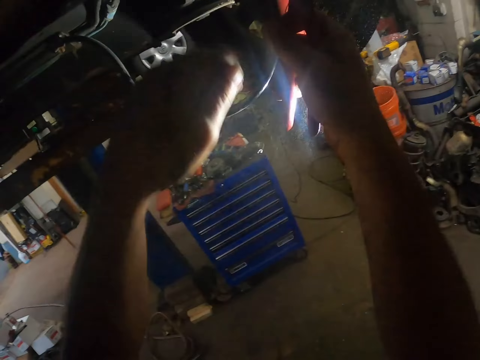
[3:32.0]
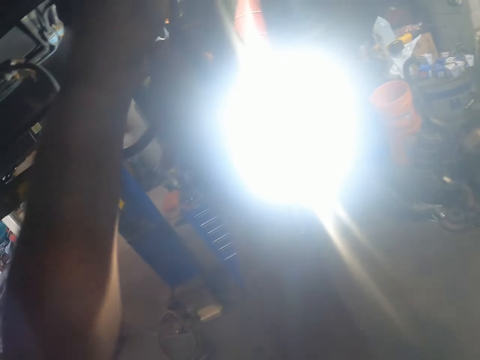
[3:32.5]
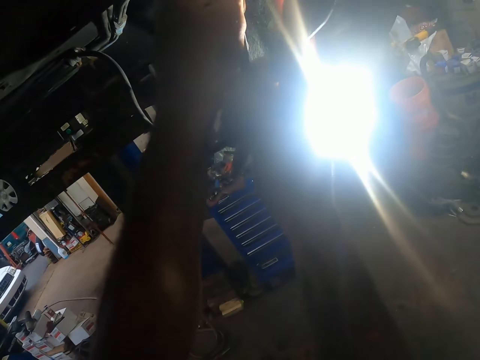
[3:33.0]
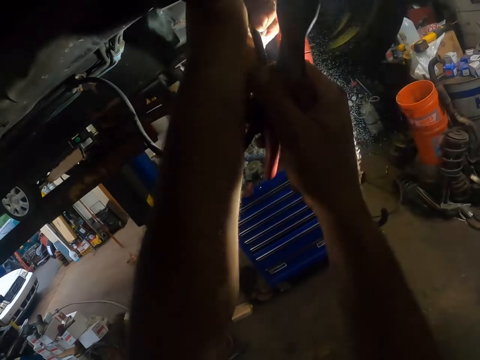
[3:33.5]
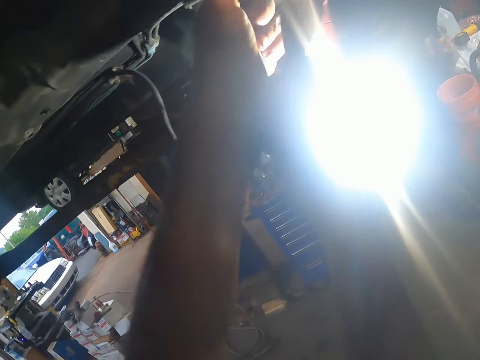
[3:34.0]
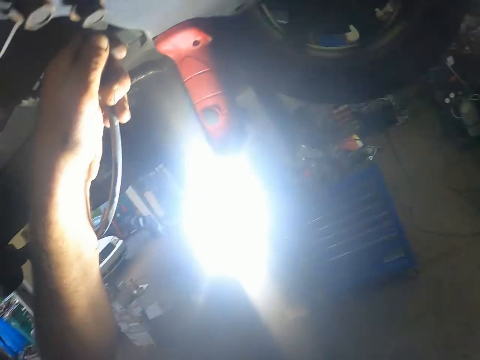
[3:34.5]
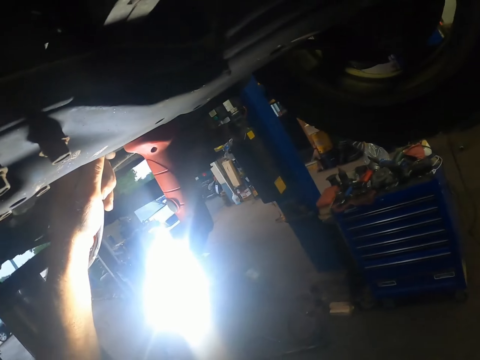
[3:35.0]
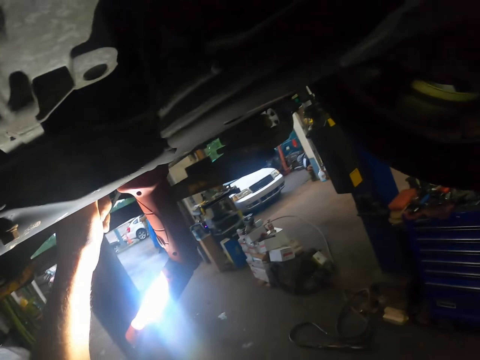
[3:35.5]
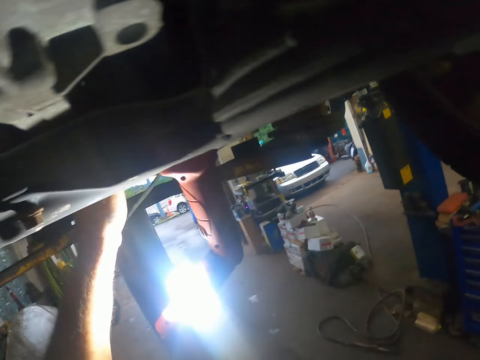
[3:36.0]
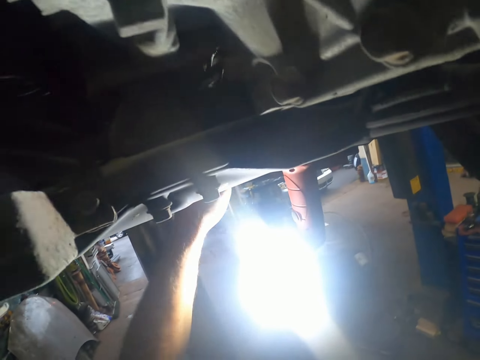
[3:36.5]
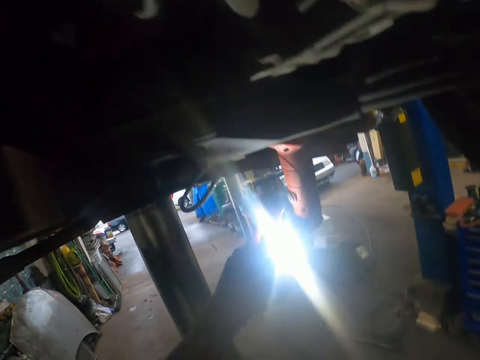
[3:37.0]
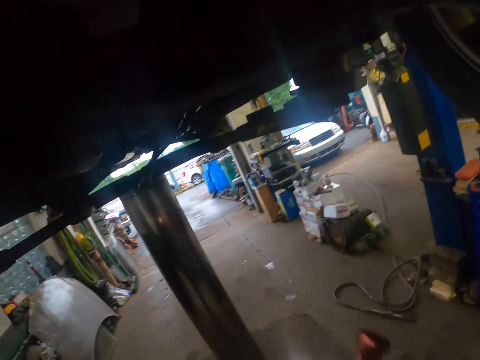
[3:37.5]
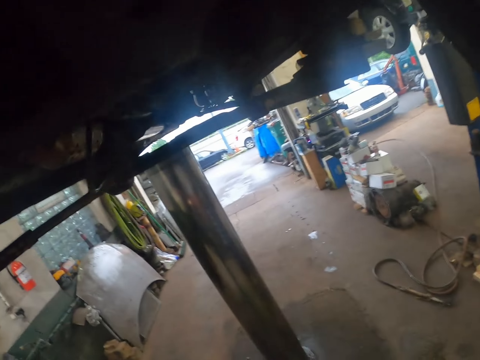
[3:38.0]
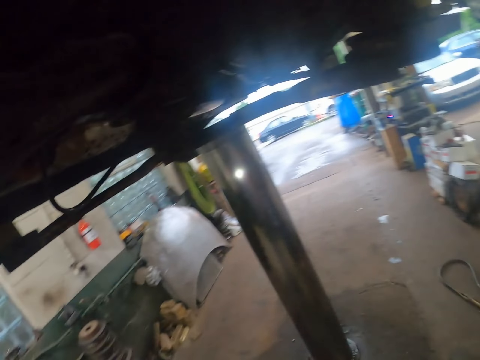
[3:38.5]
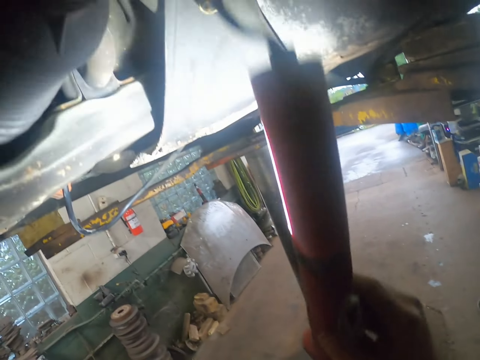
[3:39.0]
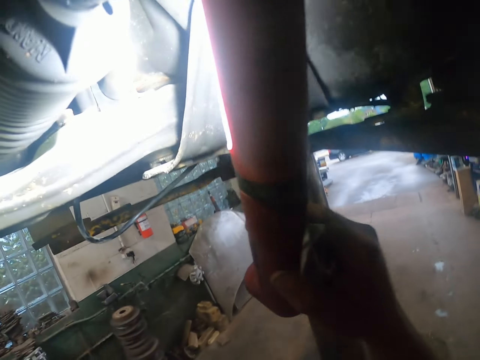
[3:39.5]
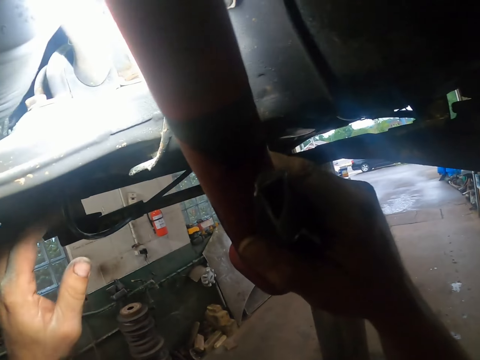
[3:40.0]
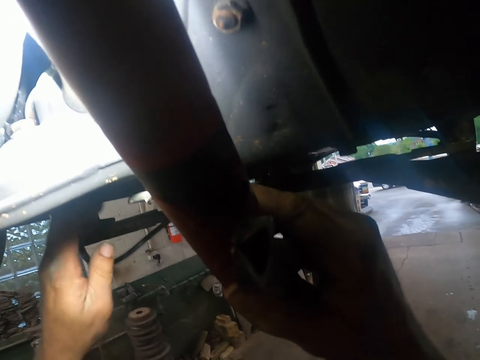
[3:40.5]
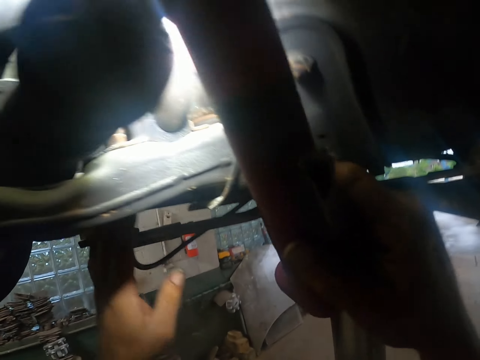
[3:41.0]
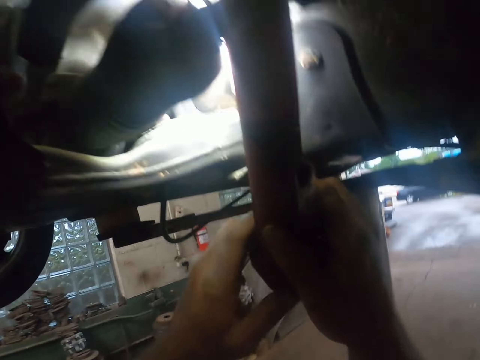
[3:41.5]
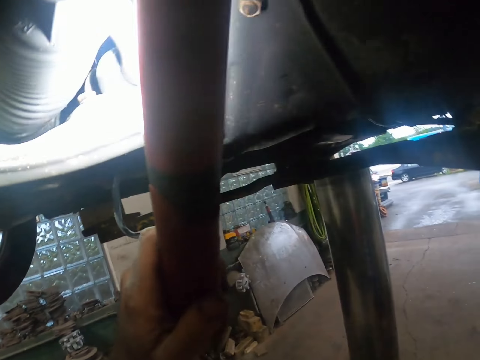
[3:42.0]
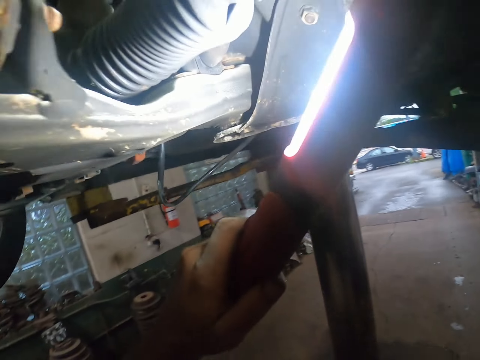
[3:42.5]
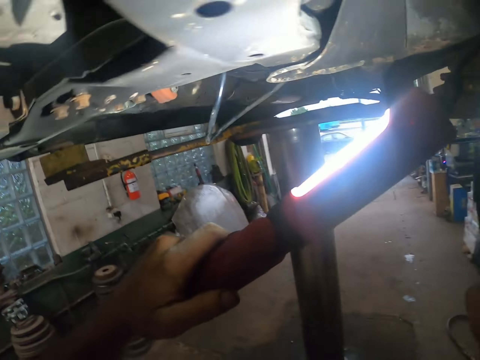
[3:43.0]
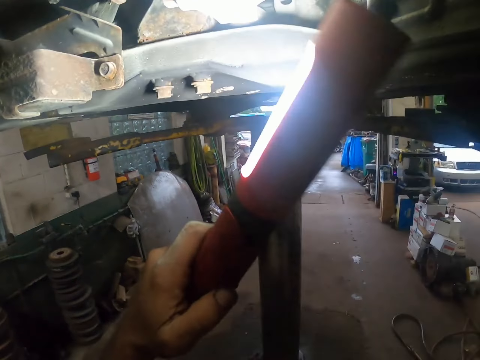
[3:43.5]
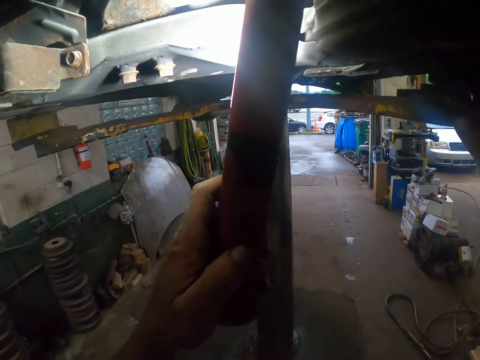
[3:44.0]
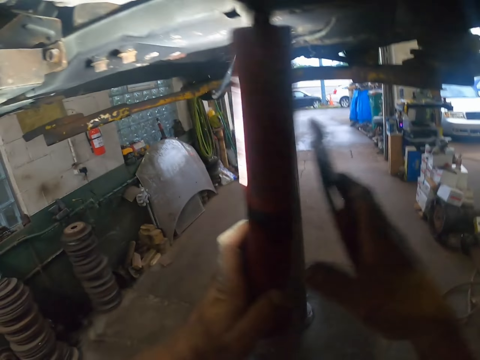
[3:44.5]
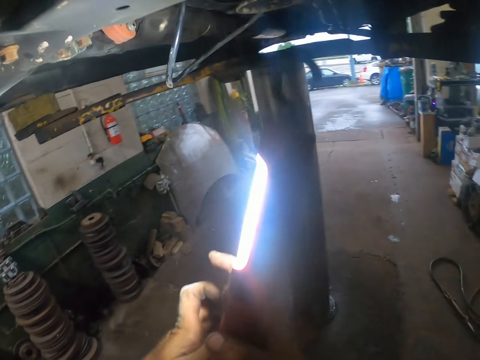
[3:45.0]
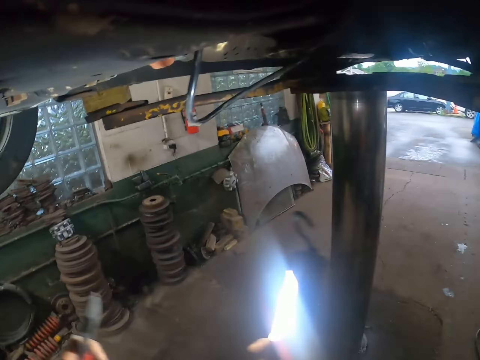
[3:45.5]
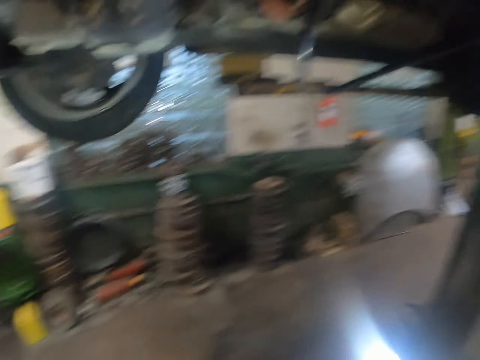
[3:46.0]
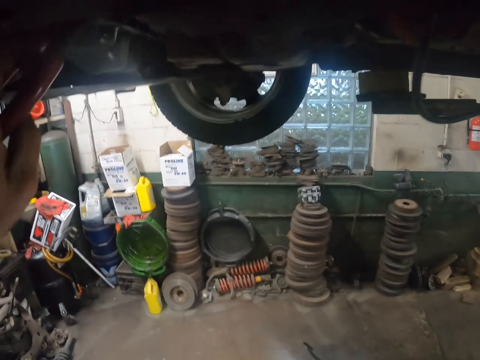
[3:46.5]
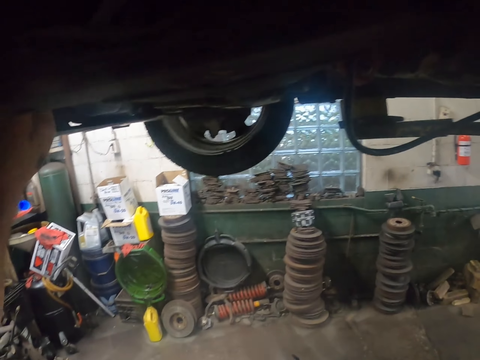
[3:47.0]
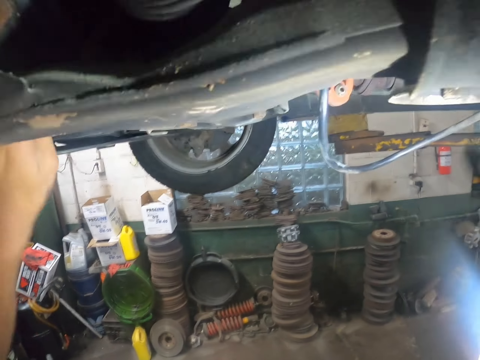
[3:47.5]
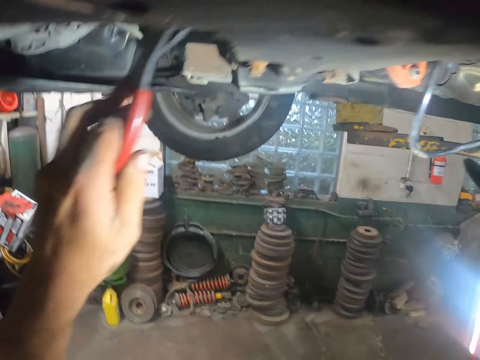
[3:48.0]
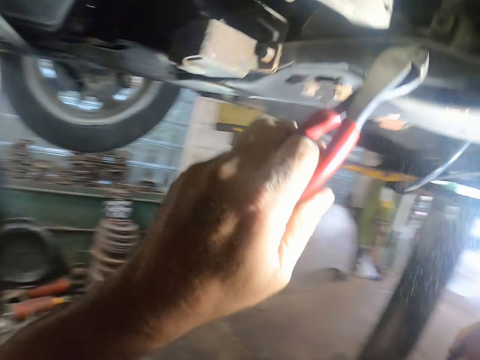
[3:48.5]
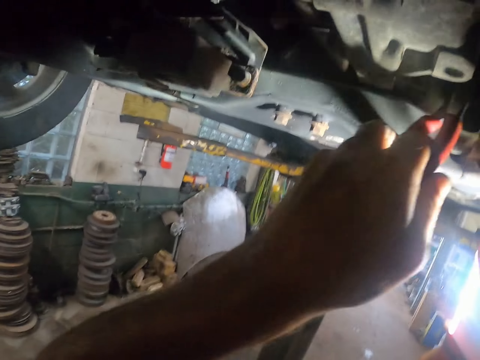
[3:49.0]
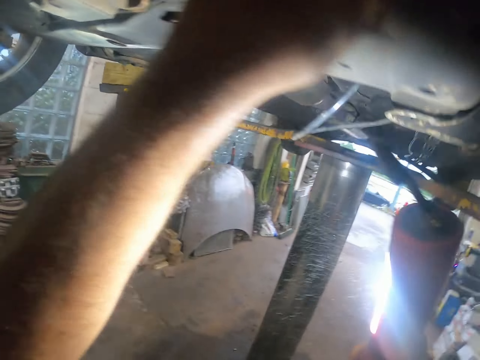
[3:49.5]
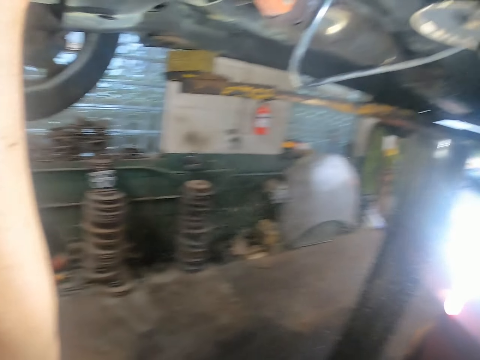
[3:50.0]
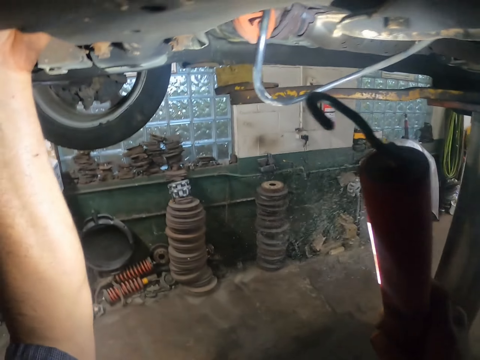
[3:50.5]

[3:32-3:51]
The camera wearer removes some cables from the car undercarriage. They remove the torch. They shine under the vehicle. They exchange items on the hands. They repair the car undercarriage.

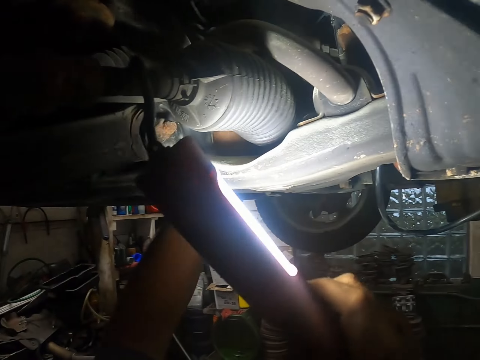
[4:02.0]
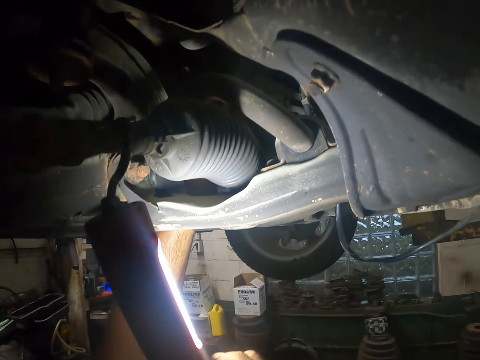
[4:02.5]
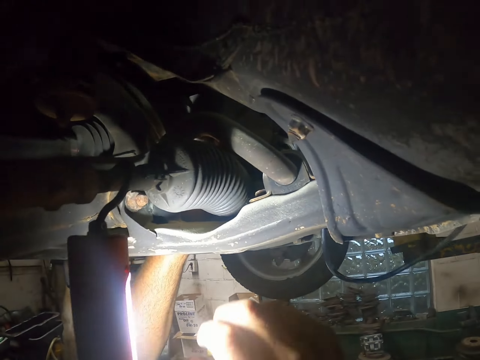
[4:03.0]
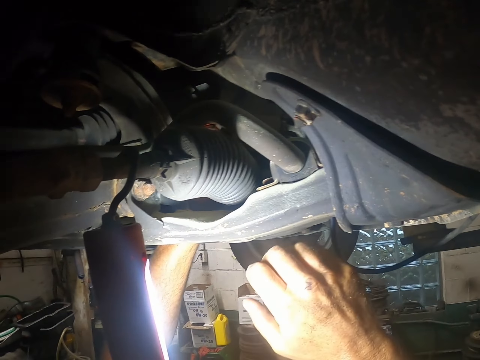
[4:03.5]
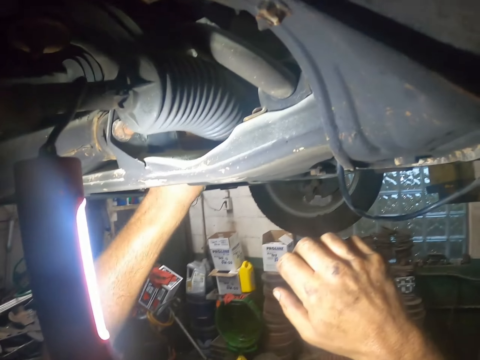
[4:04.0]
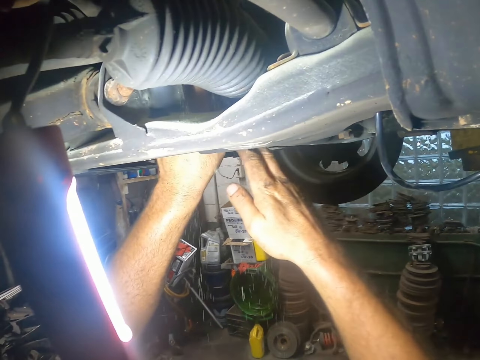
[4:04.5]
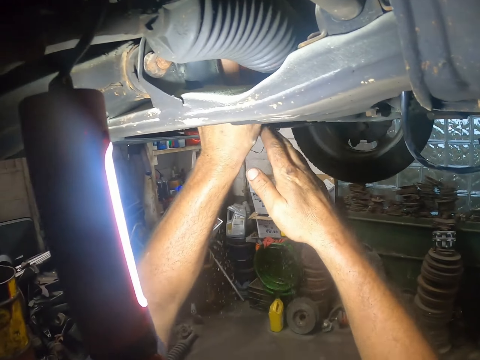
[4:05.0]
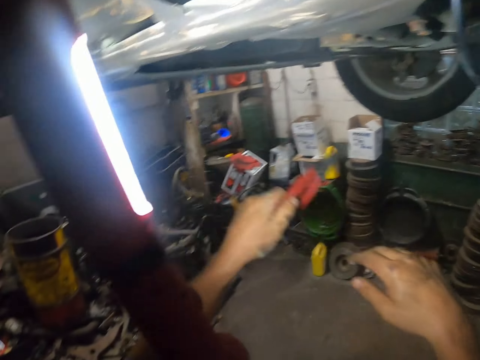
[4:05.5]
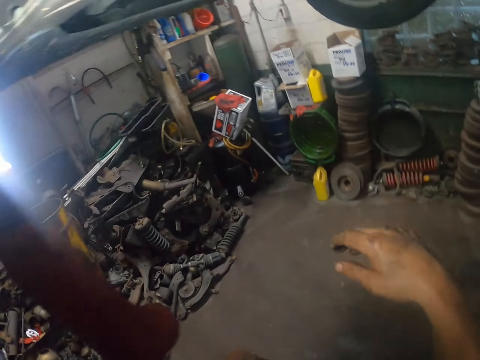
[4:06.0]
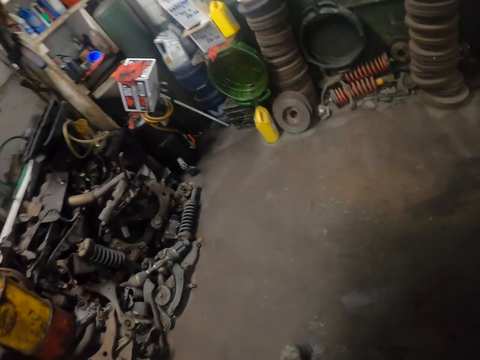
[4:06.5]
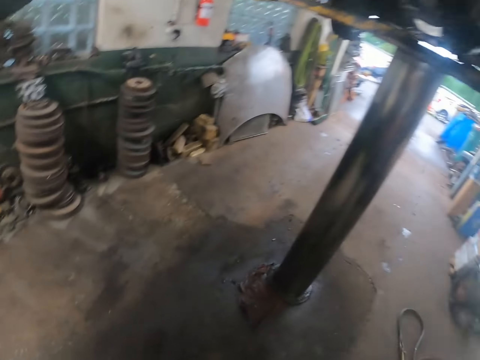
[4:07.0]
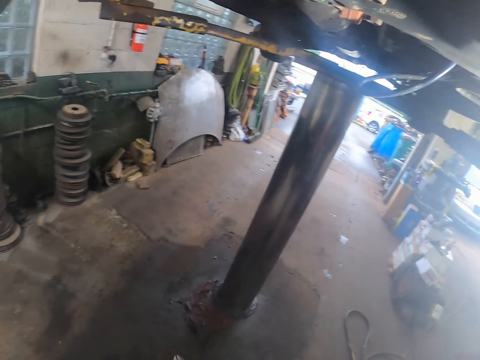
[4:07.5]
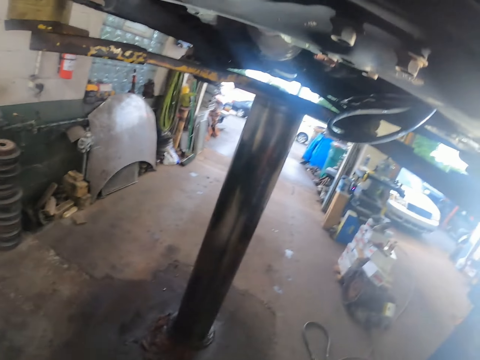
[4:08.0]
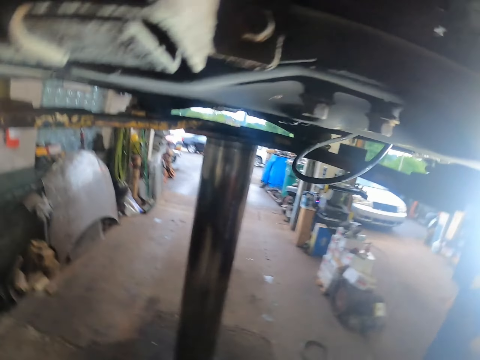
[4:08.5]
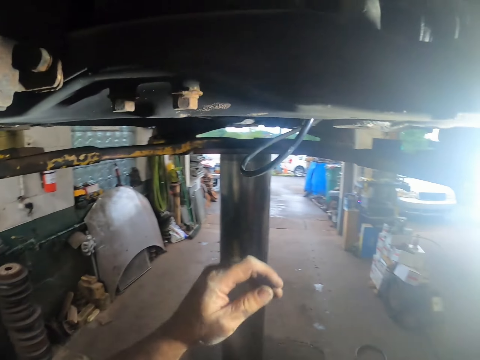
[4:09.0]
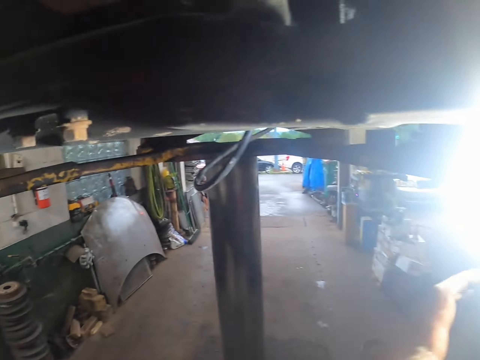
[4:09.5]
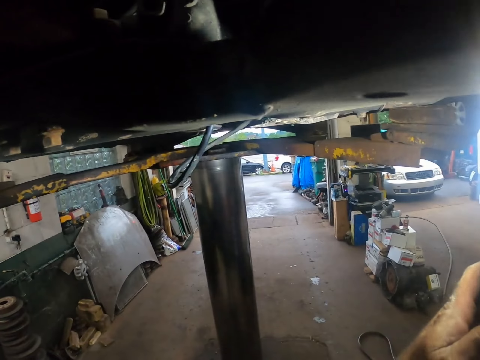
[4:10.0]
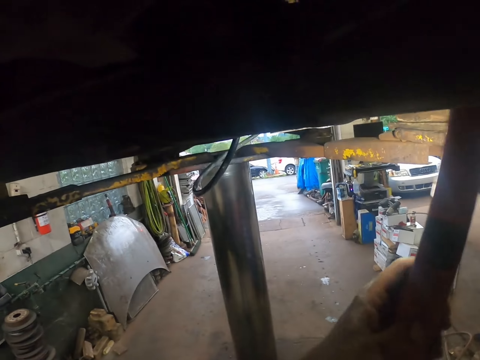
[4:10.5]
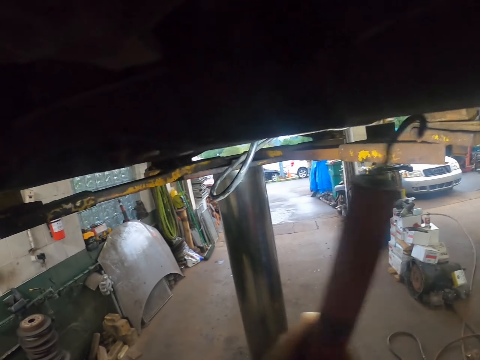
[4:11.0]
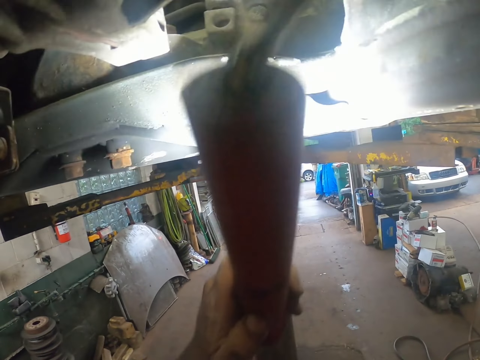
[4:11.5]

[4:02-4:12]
The camera wearer hooks the torch under the vehicle. They repair the vehicle. They look around. They pick up the torch.
